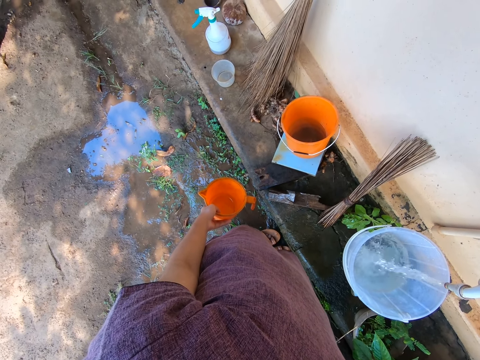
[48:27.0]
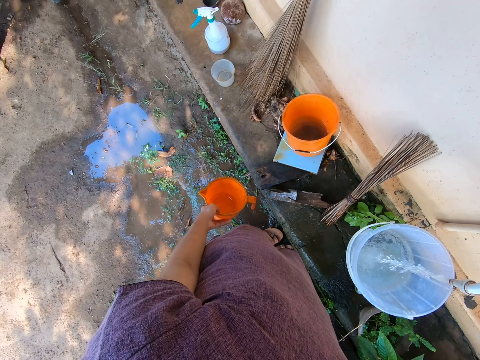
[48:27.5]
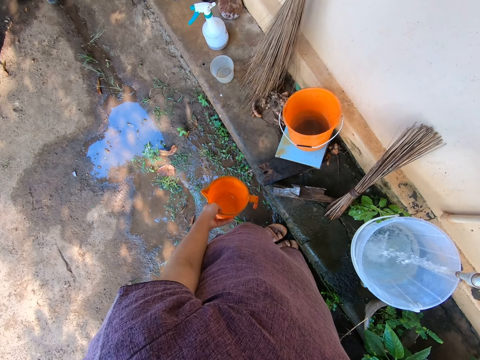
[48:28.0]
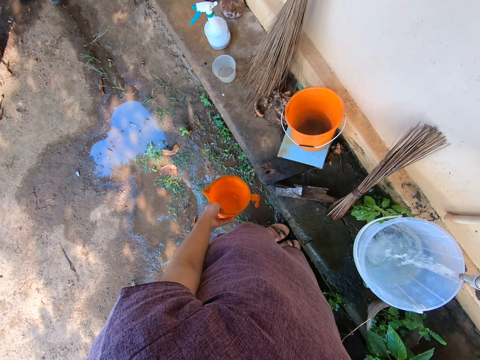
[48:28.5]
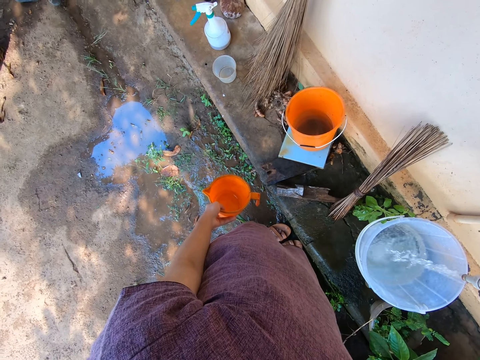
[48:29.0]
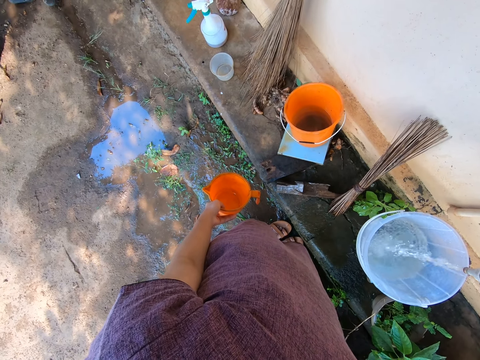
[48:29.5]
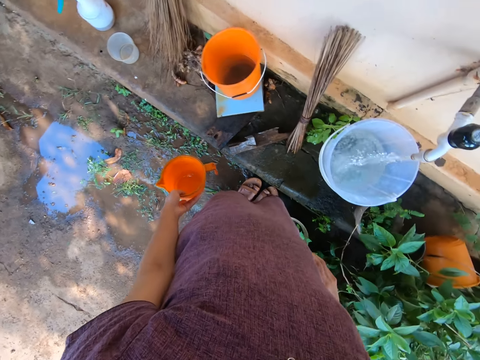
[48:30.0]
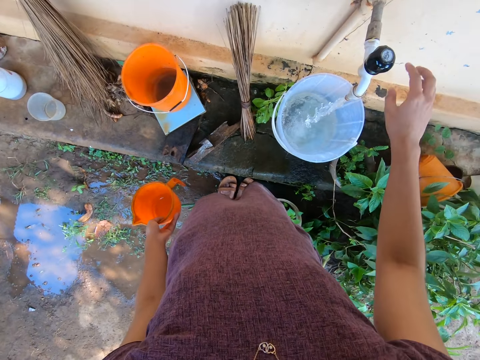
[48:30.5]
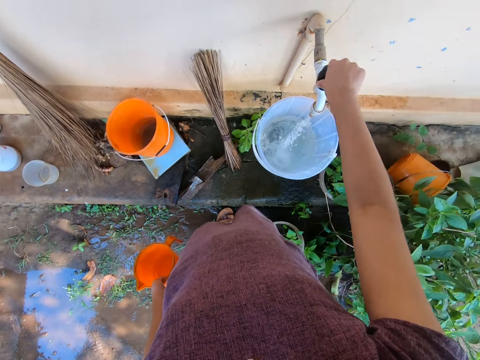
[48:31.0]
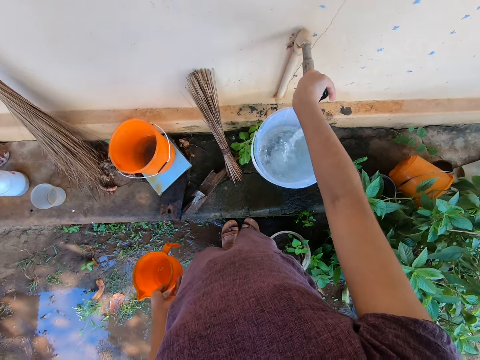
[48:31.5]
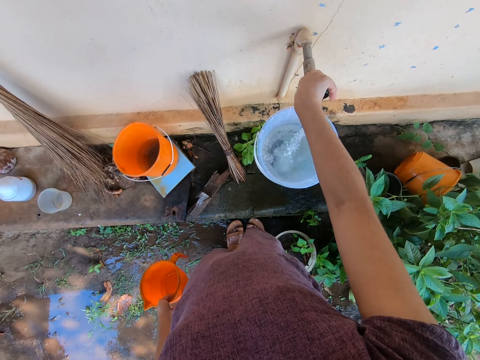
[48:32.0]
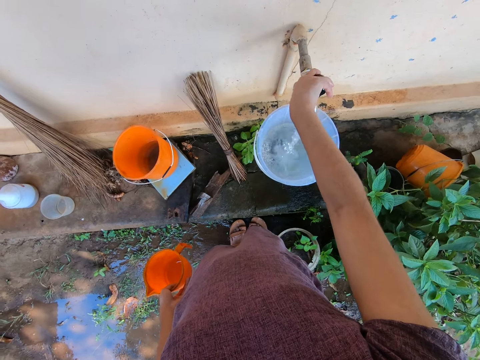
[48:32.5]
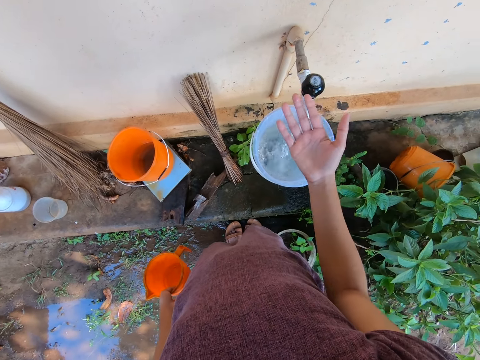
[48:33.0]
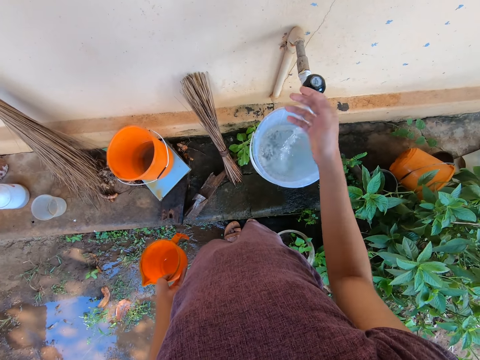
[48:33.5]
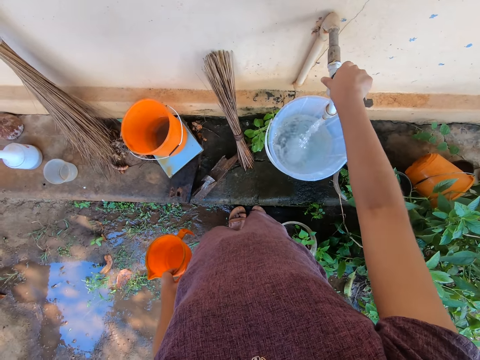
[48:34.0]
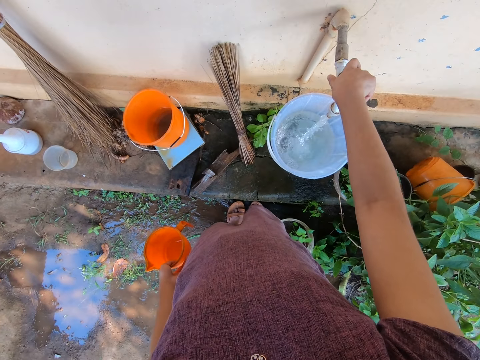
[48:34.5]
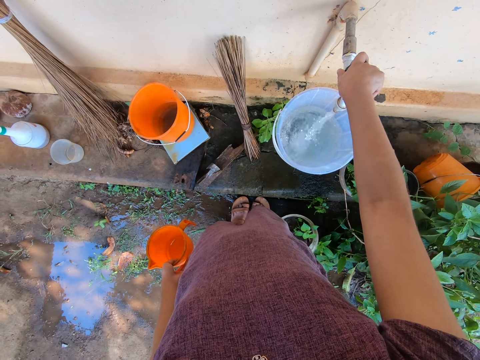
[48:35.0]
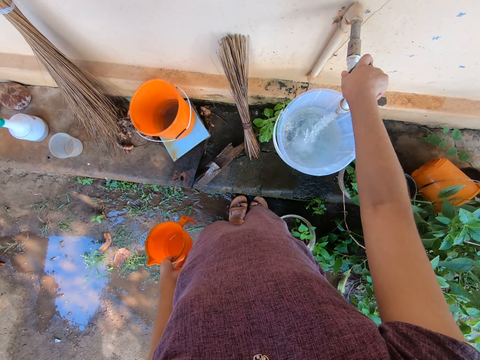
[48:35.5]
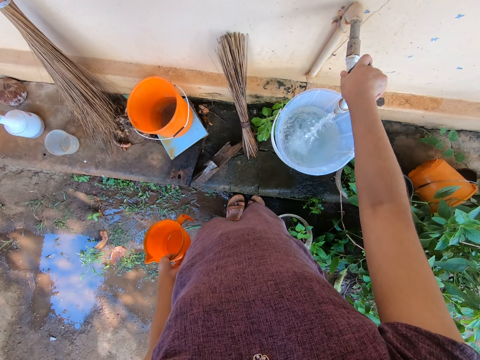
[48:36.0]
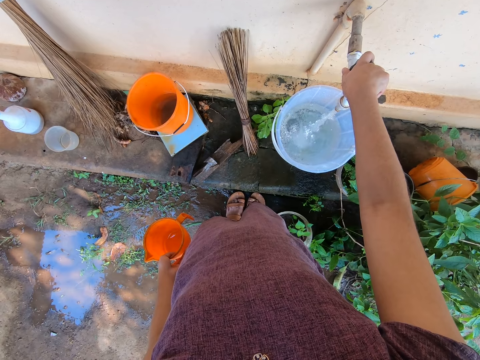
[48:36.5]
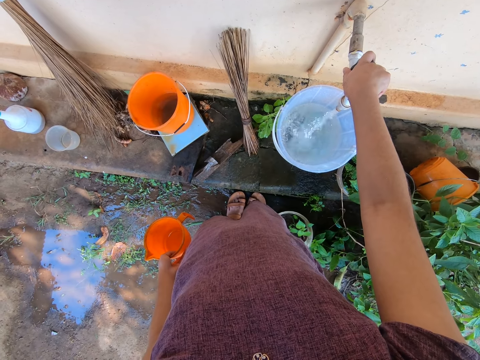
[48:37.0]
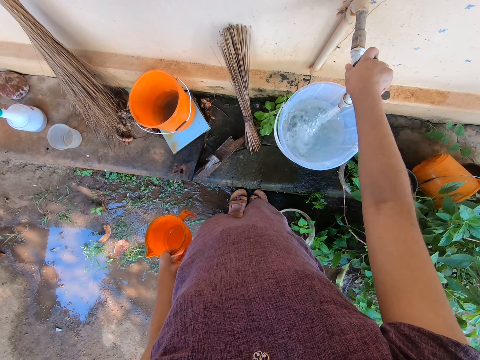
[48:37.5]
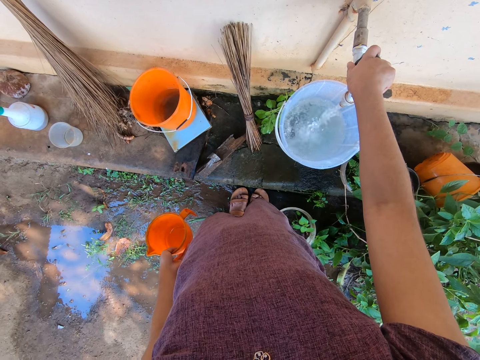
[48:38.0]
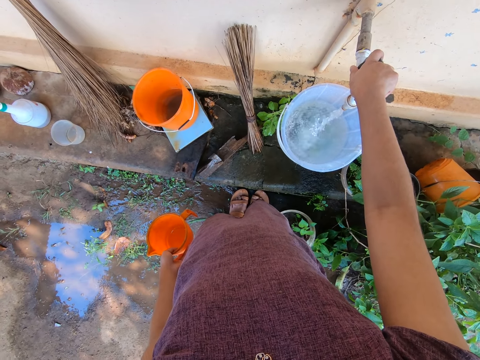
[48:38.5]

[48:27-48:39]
The camera wearer places her right hand on the tap. She removes her right hand from the tap. She places her right hand on the tap again.

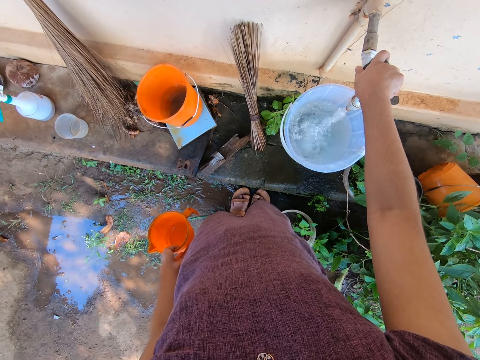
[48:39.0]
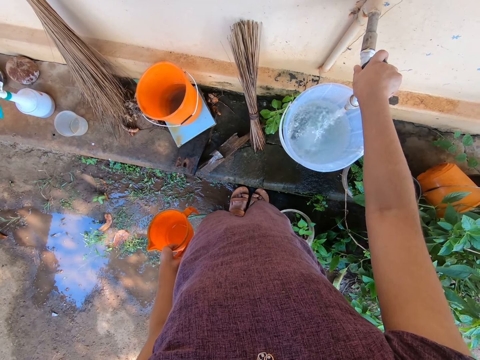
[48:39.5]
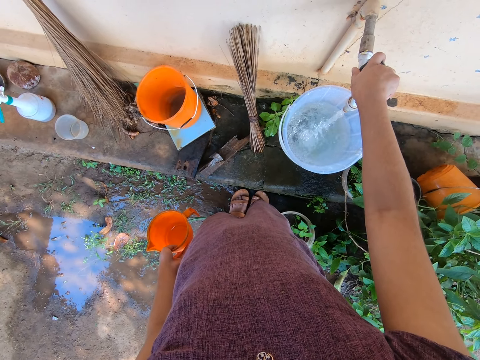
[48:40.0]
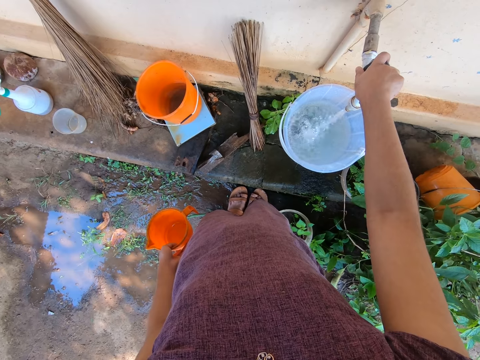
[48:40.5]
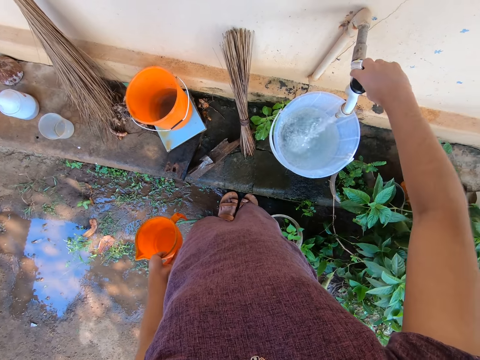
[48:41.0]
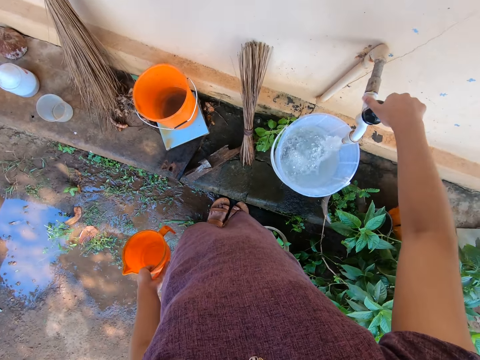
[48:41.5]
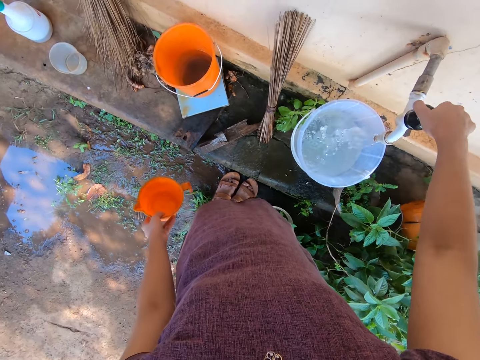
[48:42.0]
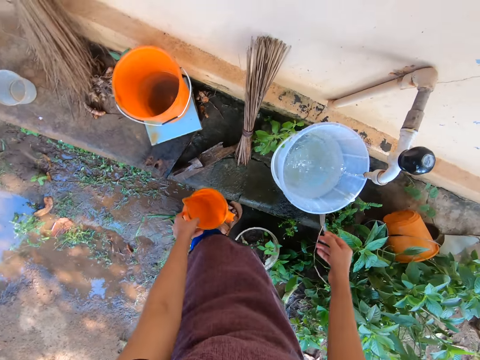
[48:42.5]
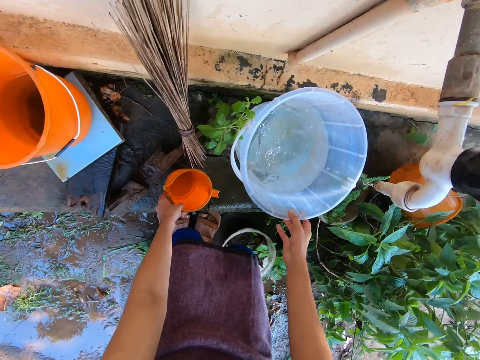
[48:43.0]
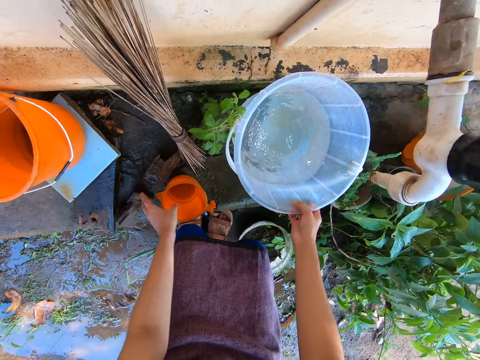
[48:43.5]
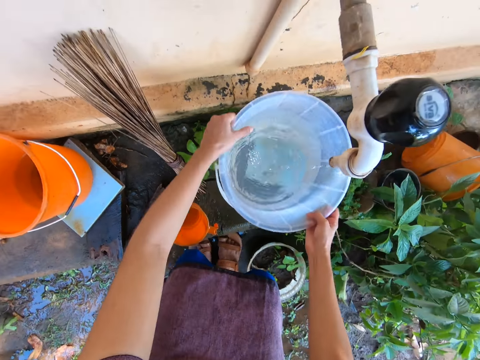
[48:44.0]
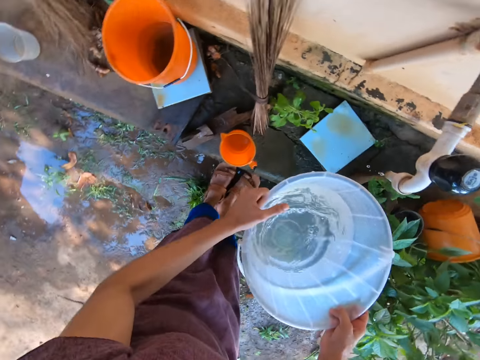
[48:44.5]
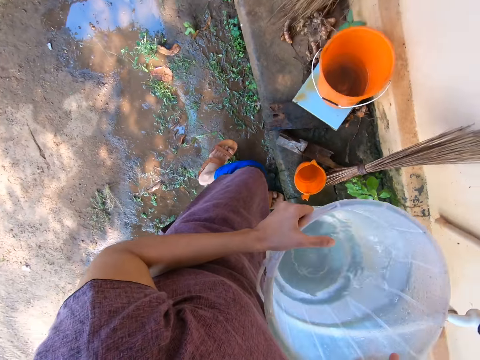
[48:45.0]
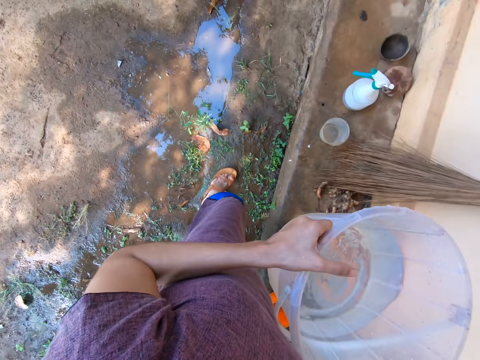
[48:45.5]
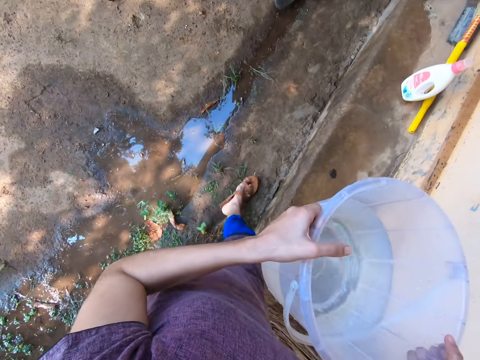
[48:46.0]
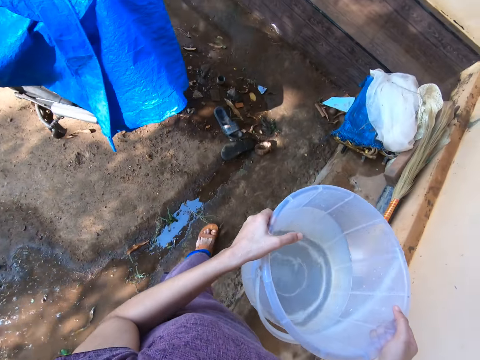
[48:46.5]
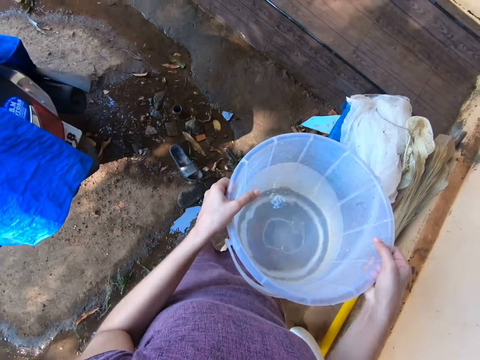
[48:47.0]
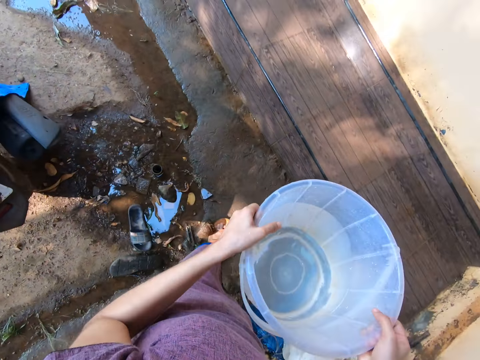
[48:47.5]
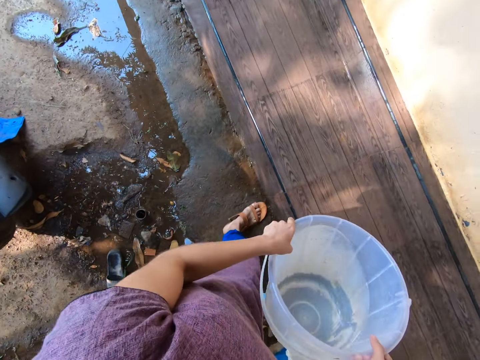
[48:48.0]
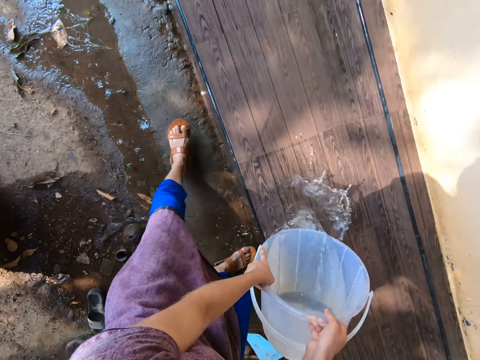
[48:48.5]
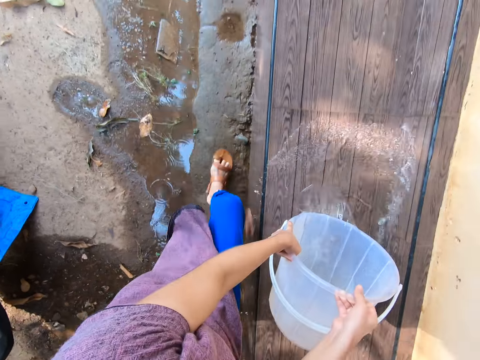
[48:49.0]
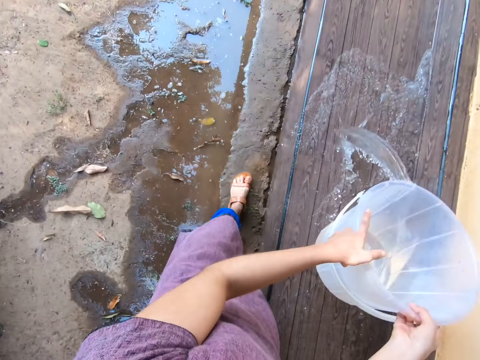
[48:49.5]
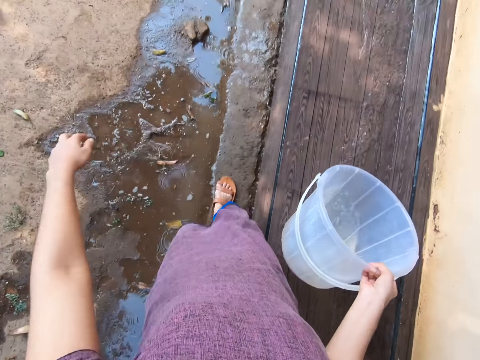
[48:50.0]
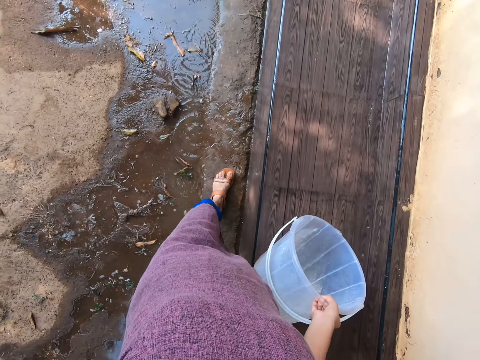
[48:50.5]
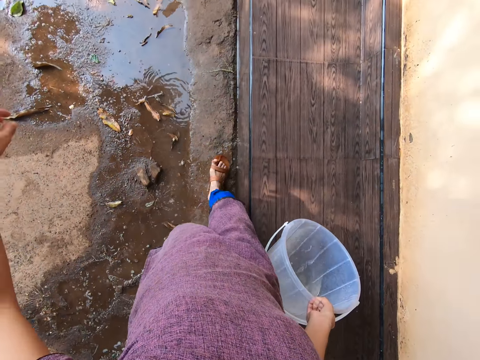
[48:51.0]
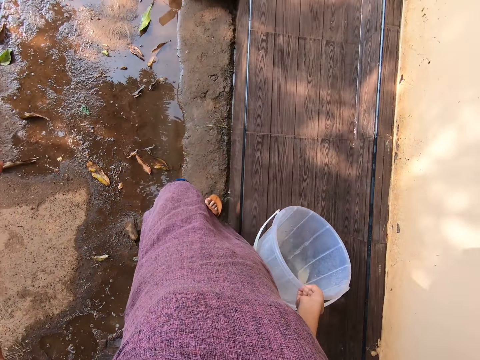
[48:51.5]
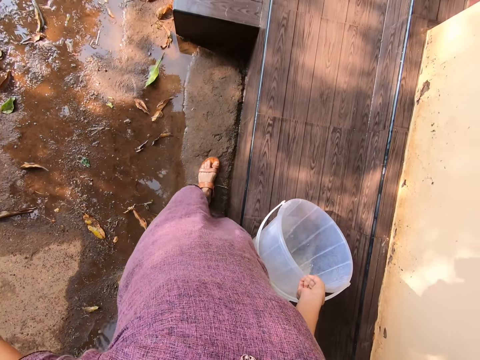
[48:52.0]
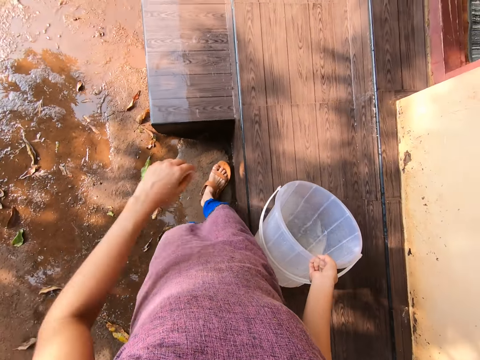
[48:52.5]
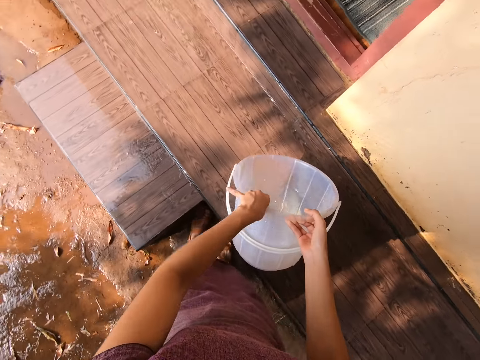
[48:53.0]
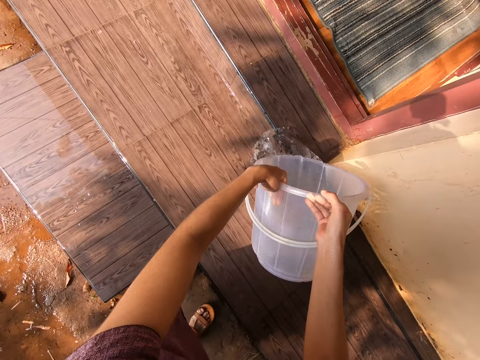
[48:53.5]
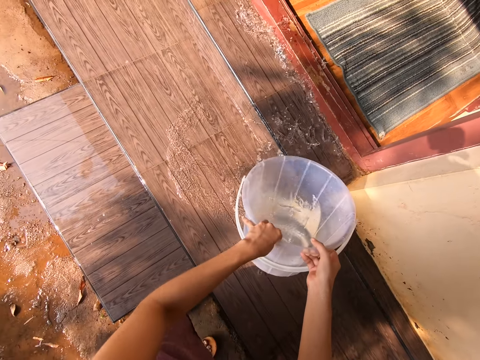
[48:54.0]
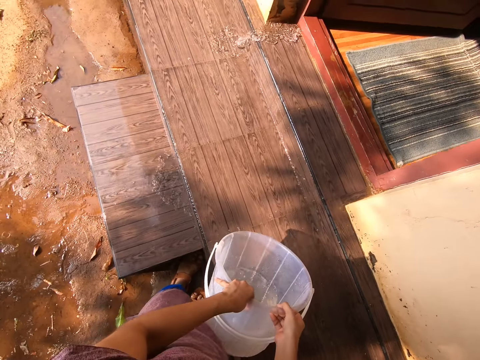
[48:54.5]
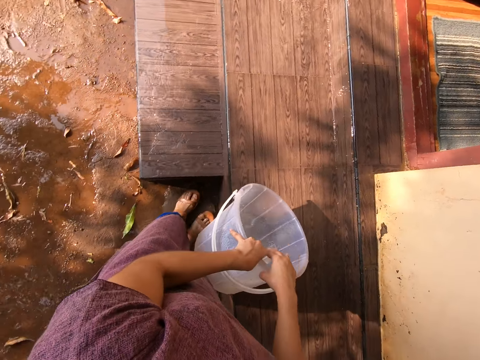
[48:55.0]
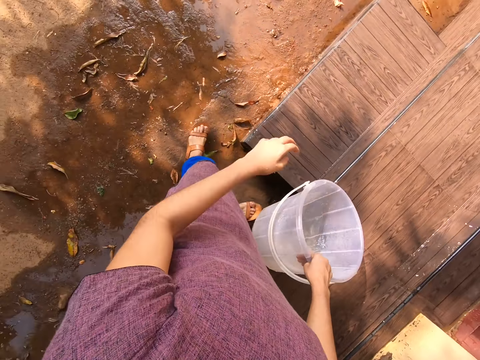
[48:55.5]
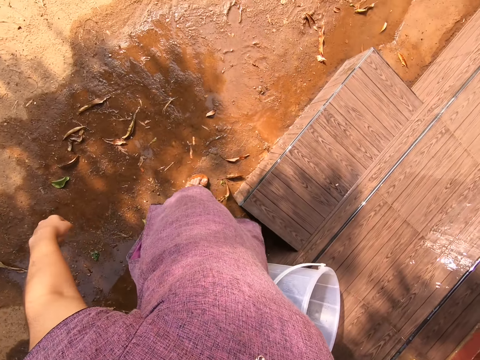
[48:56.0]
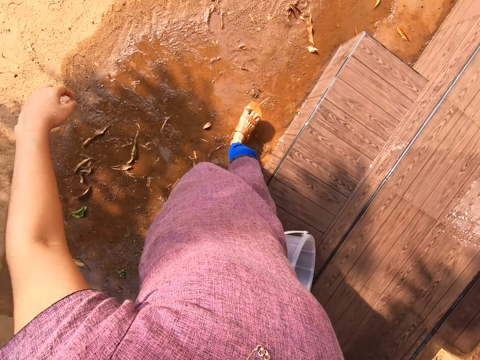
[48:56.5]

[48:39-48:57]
The camera wearer closes the tap with her right hand. She places the cup on the ground with her left hand. She holds the bucket with her right hand and lifts the bucket below the tap with her hands. She carries the bucket. She walks away from the tap. She pours water on the veranda. She cleans the platform with water in the bucket in her hands. She removes her left hand from the bucket. She cleans the platform with water in the bucket in her hands again. She removes her left hand from the bucket again.
